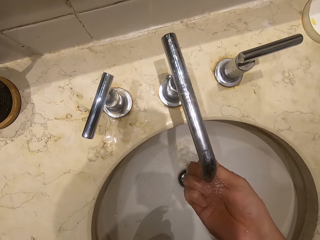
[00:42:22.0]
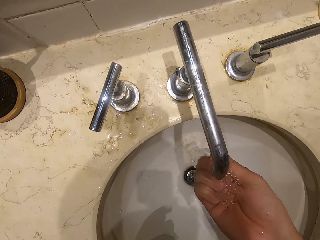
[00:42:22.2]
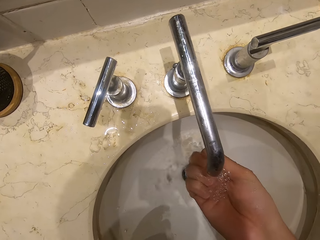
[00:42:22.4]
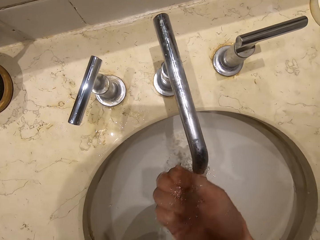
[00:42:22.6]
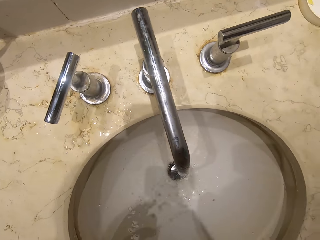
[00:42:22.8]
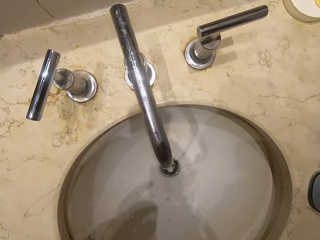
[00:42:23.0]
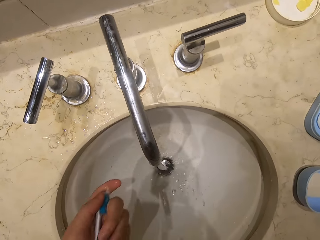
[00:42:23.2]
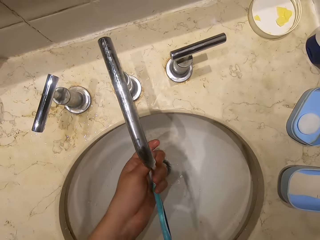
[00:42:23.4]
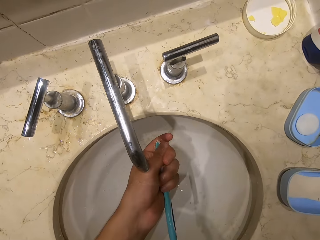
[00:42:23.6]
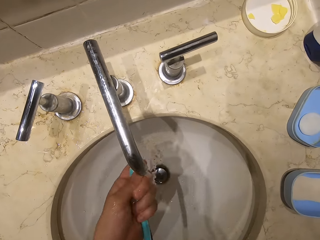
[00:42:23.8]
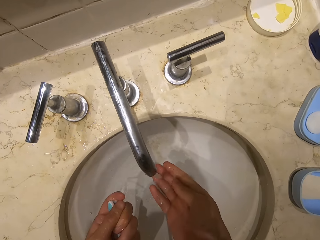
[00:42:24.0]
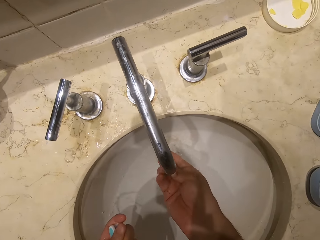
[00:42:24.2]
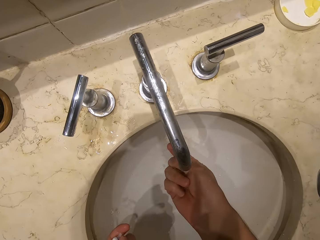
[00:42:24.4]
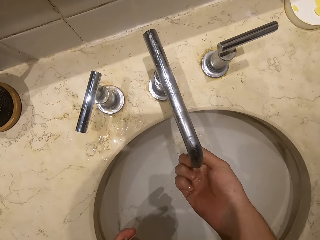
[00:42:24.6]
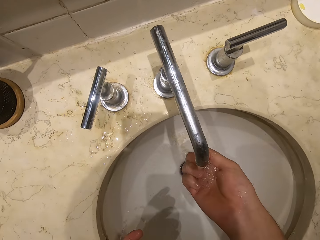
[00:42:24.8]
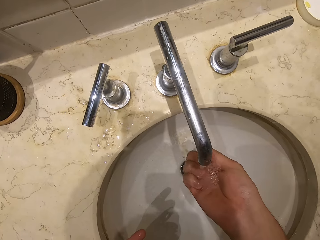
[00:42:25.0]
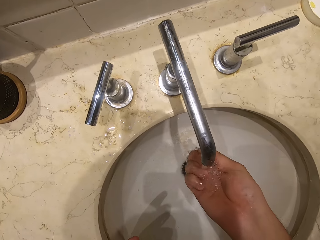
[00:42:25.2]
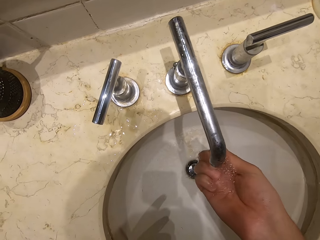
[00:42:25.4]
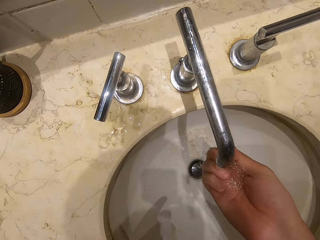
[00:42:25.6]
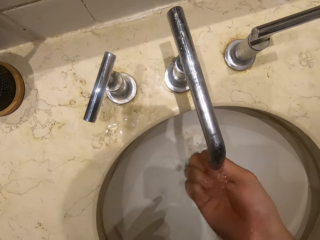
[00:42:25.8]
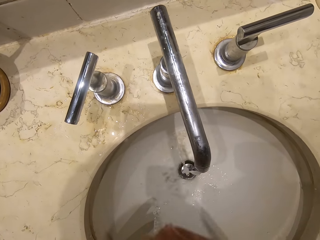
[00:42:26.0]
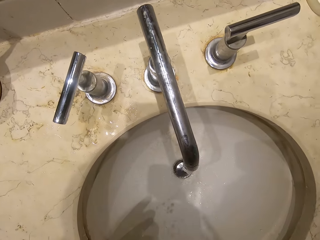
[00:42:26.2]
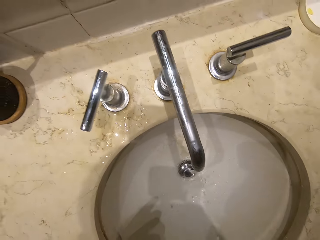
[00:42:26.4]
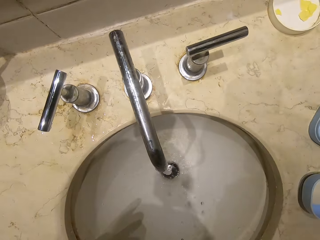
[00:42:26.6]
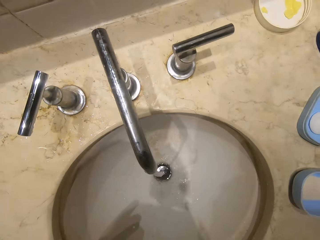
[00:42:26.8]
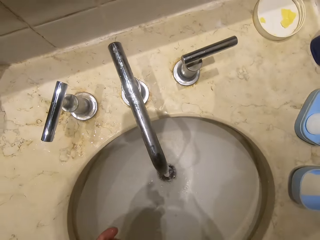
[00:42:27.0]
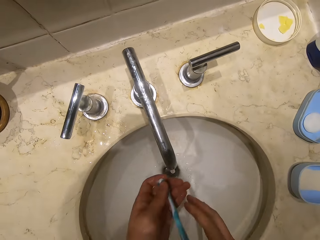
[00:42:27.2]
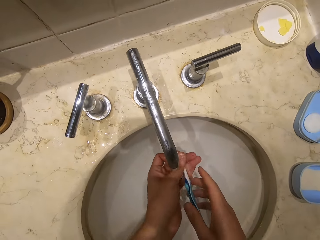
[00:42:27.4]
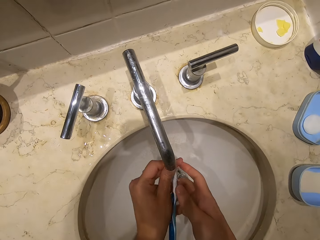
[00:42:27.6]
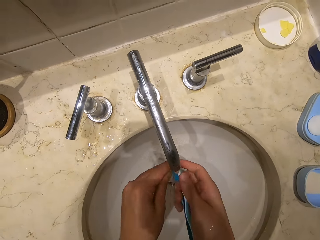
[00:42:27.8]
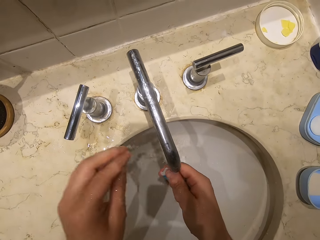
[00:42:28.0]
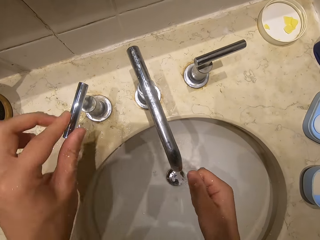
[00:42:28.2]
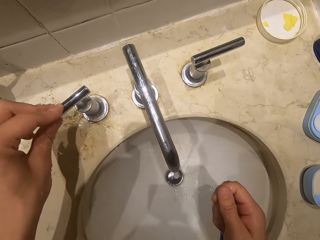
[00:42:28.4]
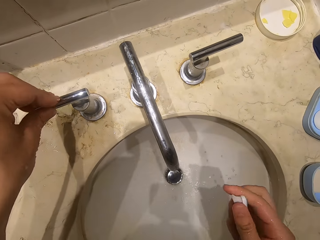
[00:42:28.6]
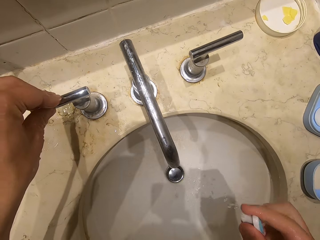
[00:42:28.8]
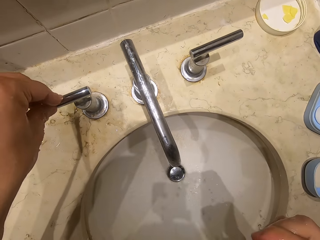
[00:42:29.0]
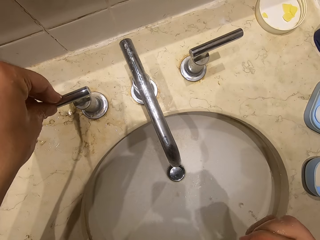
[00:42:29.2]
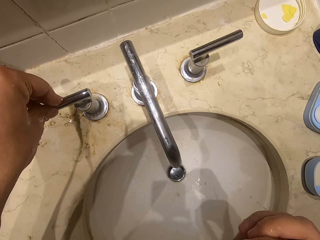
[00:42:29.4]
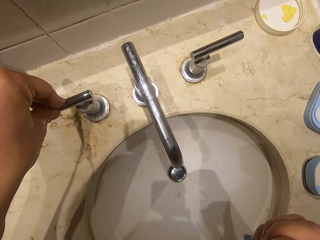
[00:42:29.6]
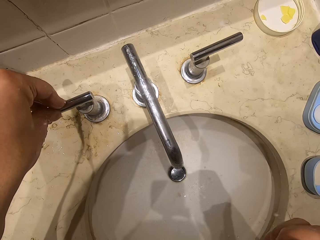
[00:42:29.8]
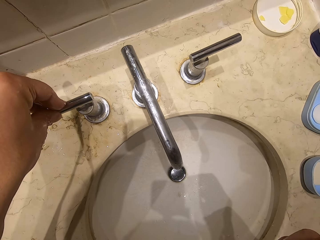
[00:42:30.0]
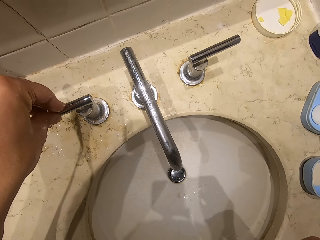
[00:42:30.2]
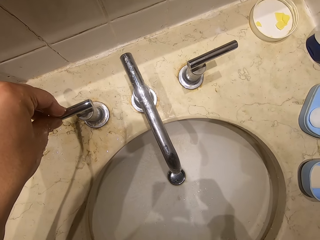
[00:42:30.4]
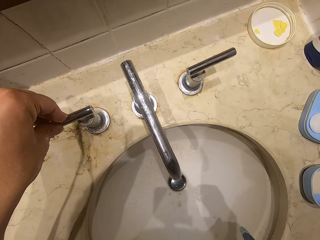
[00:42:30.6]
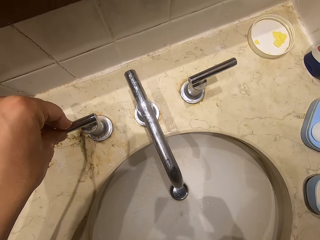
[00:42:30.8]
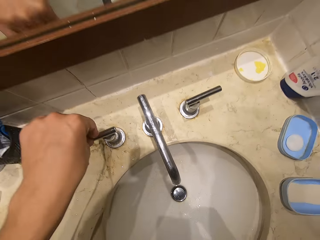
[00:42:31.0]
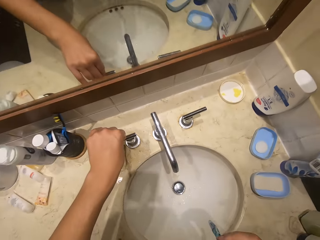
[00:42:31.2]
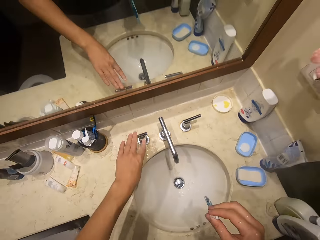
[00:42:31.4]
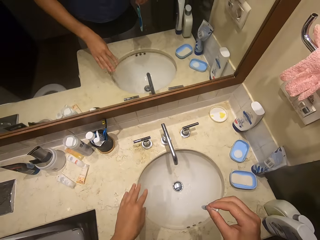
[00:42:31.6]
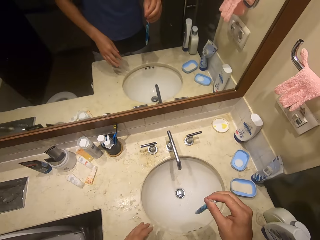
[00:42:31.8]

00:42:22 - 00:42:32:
The camera wearer spits the water in the bath tap. They sip the water. They gargle the water in the mouth. They rinse the toothbrush. They close the tap. They spit the water in the bath tap.

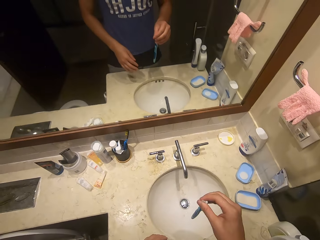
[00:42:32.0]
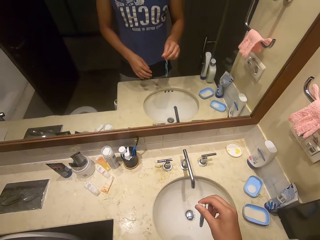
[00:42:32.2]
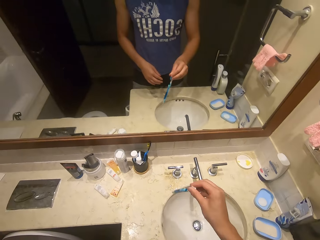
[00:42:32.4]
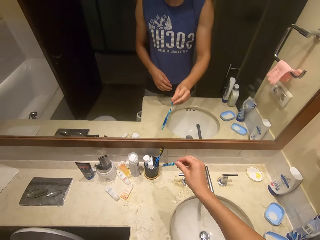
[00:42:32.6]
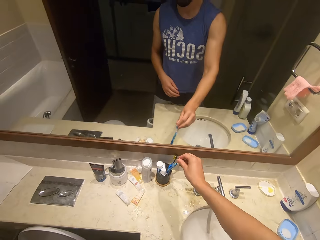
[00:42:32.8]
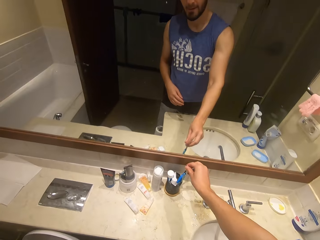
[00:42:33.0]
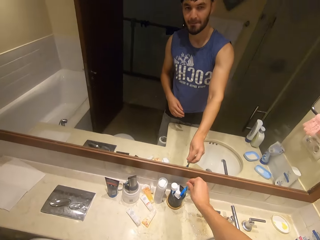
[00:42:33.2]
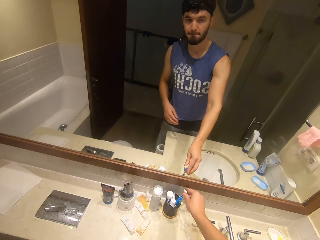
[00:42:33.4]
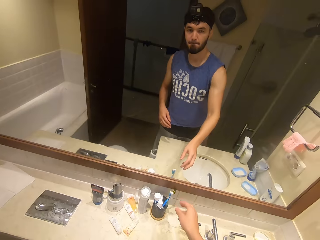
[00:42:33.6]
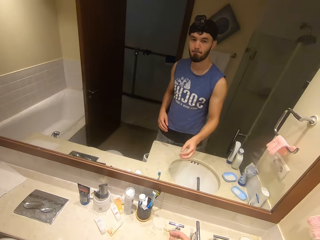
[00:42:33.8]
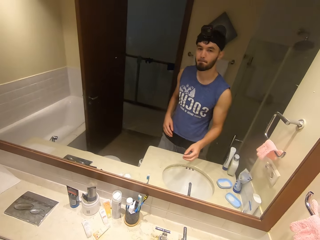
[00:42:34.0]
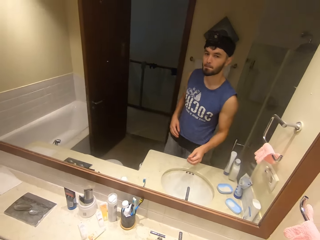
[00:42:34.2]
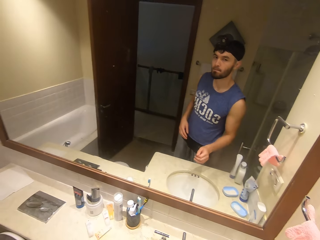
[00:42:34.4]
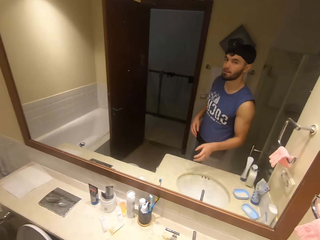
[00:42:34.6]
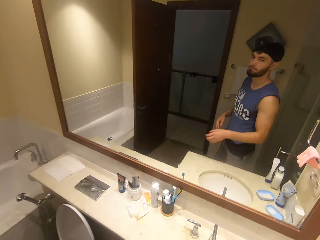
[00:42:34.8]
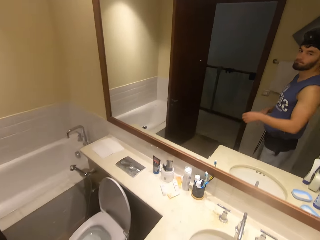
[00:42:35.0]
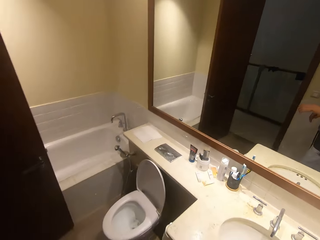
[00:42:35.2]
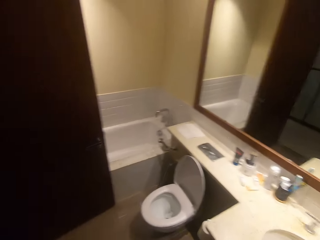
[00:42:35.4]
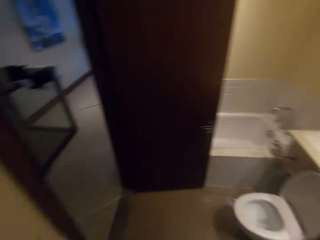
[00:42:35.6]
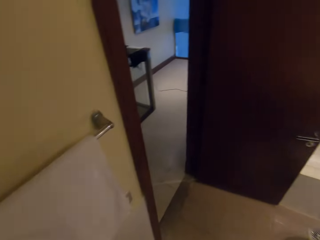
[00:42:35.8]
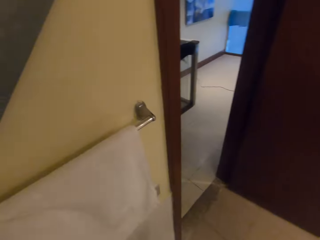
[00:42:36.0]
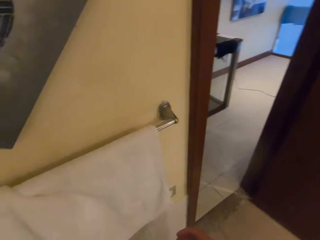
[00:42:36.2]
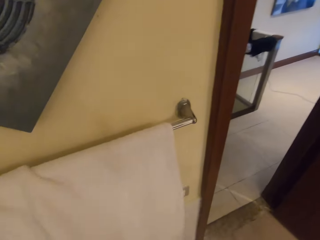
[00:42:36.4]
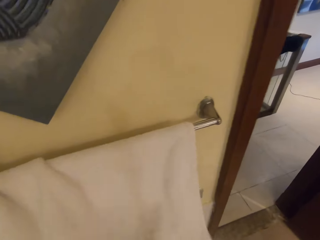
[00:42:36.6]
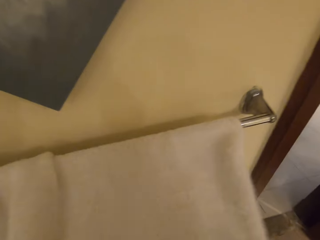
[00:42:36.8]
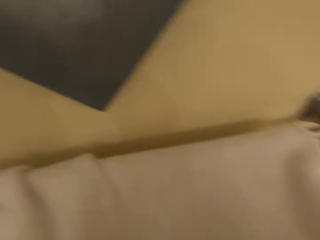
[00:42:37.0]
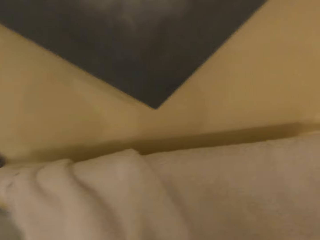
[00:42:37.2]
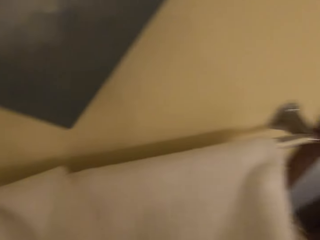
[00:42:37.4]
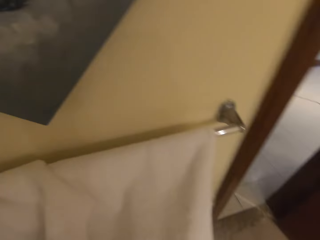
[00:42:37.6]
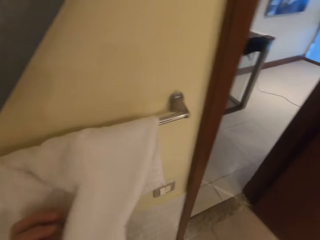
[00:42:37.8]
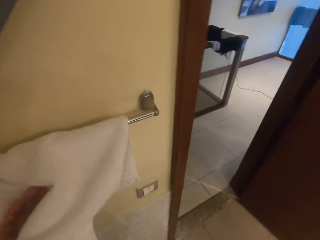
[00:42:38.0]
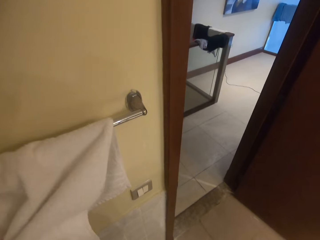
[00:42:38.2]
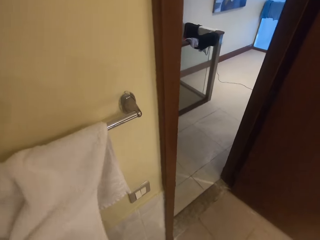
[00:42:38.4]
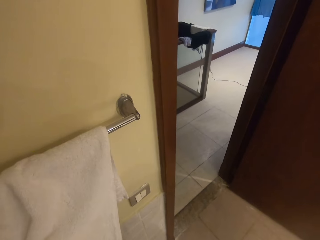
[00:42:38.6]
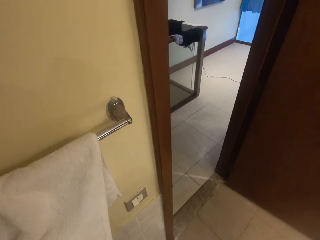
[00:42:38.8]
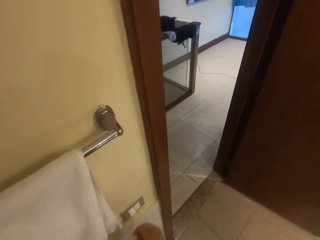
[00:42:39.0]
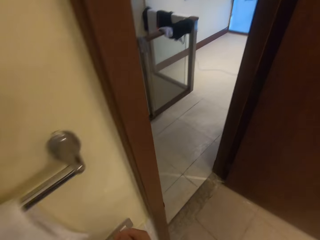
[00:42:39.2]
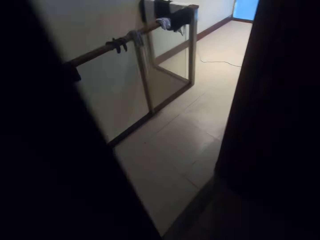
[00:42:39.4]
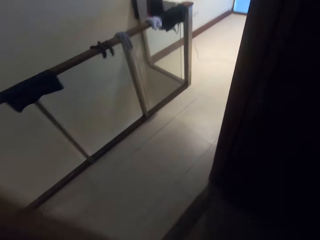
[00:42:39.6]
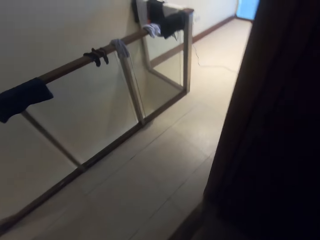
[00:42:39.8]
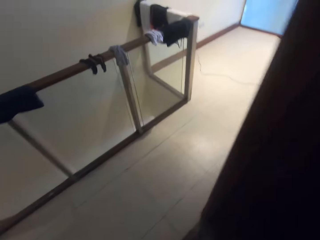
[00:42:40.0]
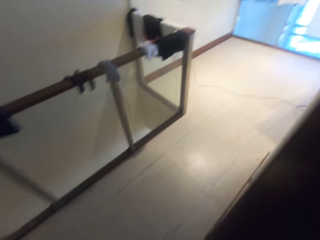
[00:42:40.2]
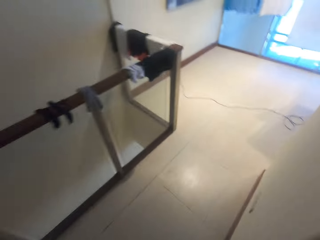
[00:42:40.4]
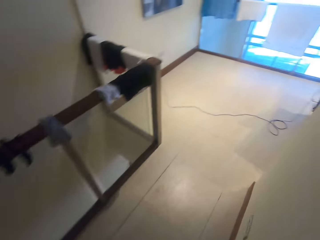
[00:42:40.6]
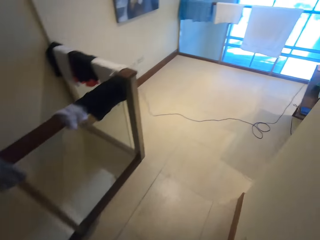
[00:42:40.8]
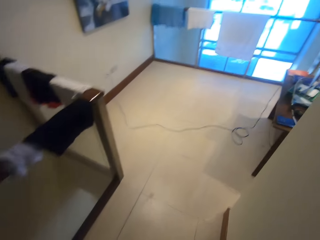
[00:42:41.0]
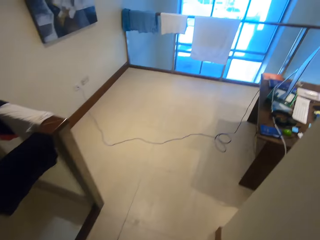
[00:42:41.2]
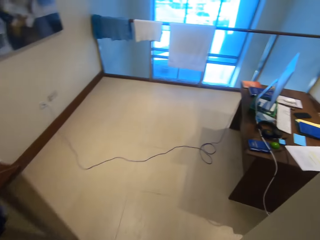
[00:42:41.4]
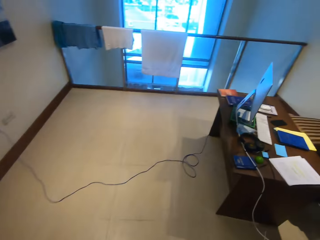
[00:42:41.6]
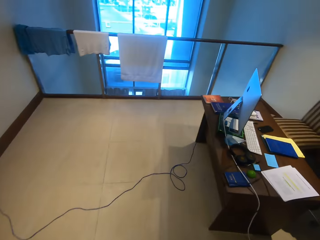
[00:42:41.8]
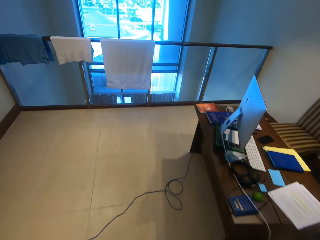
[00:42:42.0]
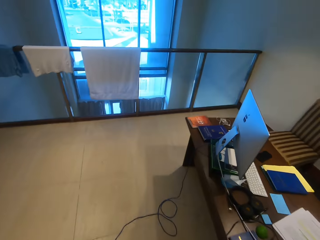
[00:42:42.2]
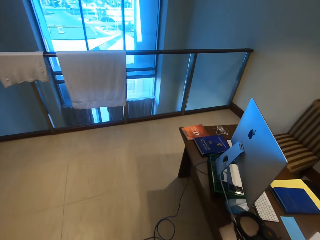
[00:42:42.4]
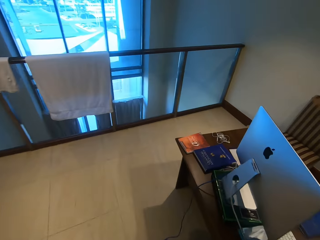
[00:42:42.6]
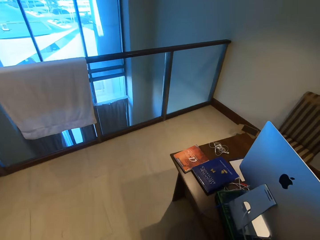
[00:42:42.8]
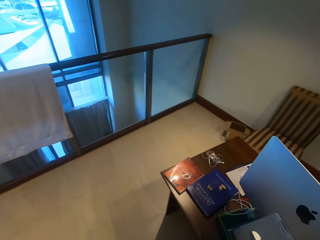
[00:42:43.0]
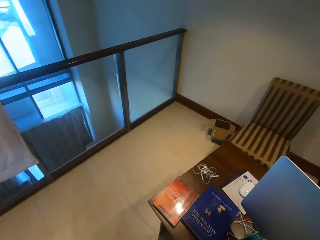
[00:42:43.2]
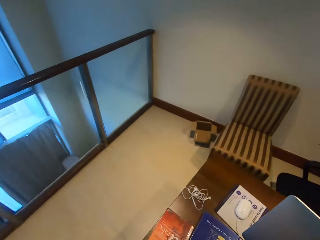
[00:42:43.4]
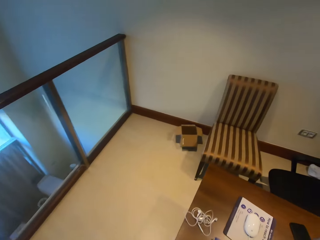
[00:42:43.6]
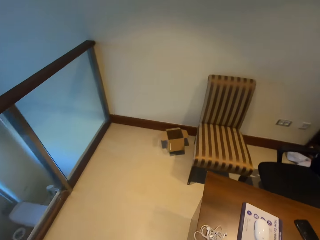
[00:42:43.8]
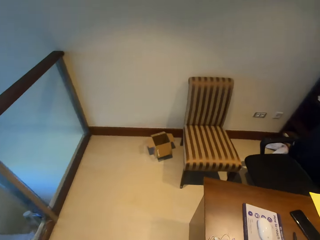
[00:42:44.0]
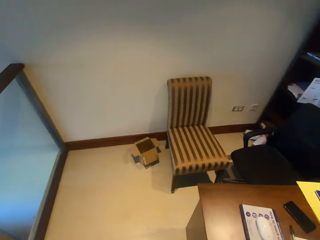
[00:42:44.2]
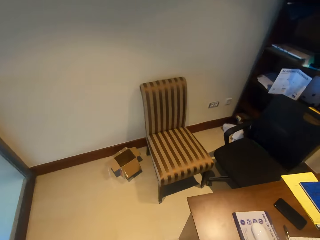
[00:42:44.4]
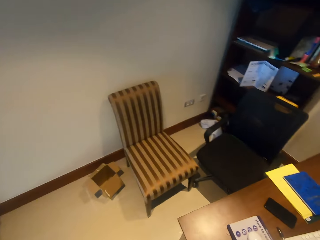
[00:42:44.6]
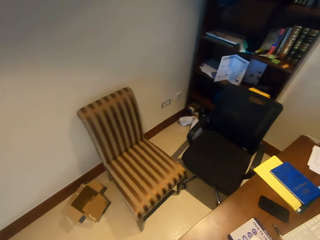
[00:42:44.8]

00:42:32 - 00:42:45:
The camera wearer puts the toothbrush in the cup. They wipe the hand with the towel. They walk out of the toilet. They turn off the light. They walk around.
